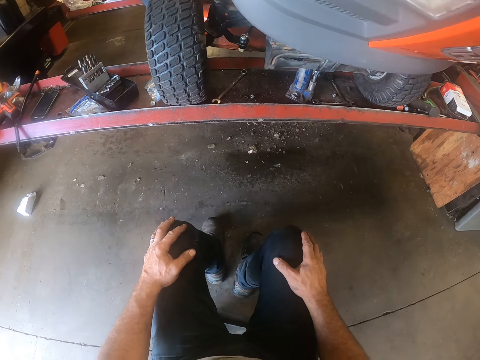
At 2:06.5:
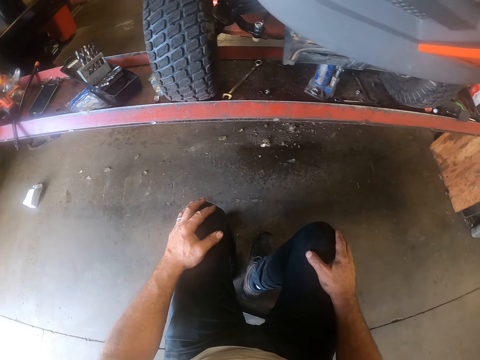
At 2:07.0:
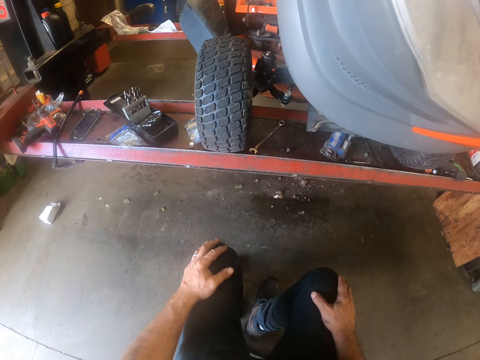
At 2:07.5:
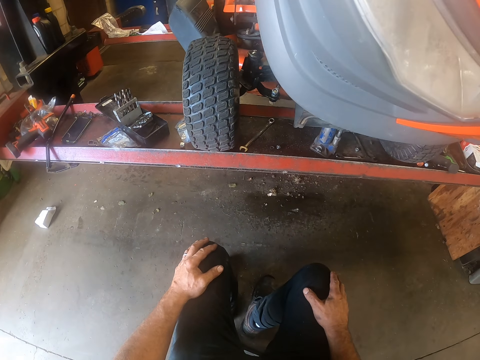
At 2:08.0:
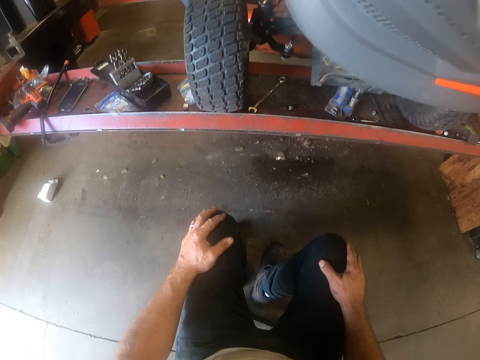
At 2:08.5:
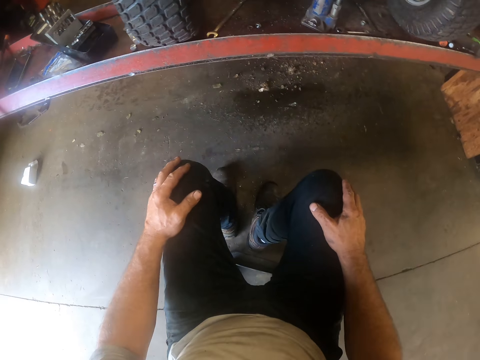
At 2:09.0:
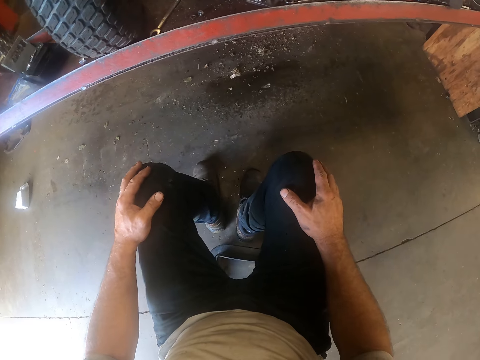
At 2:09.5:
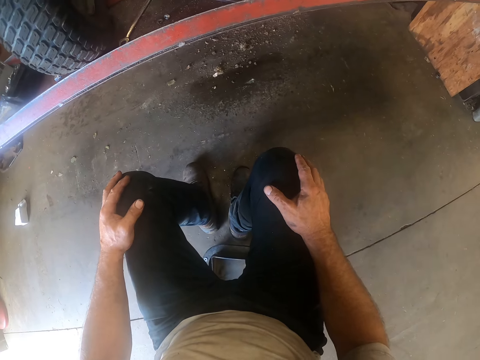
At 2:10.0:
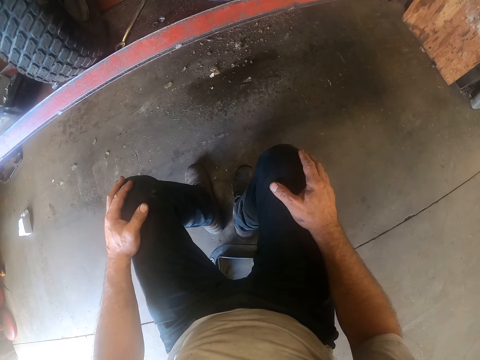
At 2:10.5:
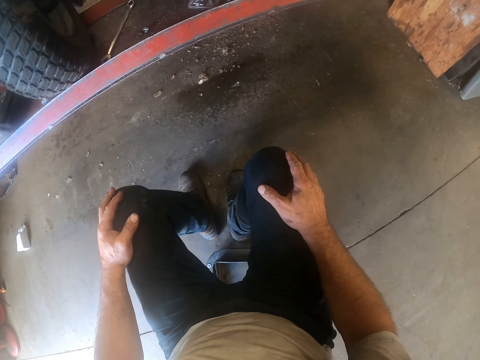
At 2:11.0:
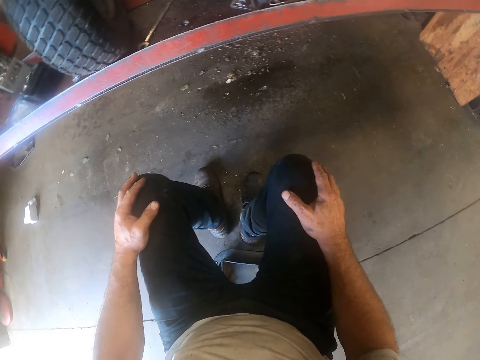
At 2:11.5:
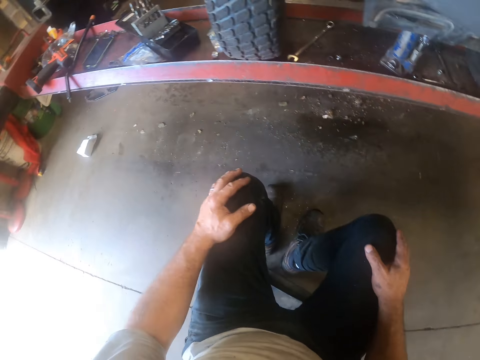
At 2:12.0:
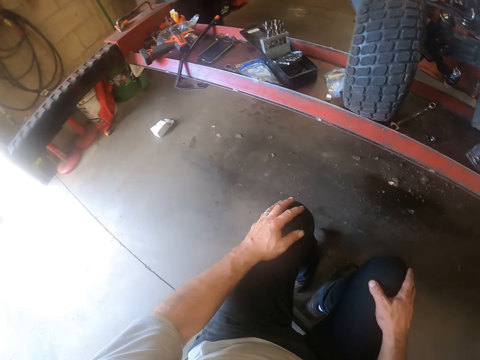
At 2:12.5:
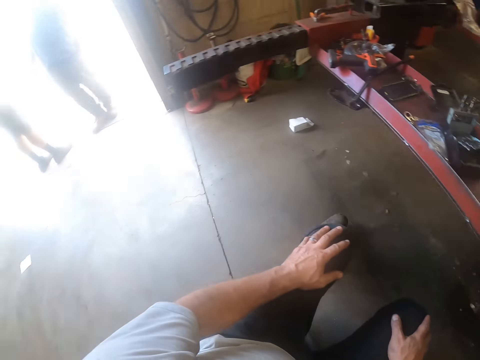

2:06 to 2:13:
The camera wearer stares around.

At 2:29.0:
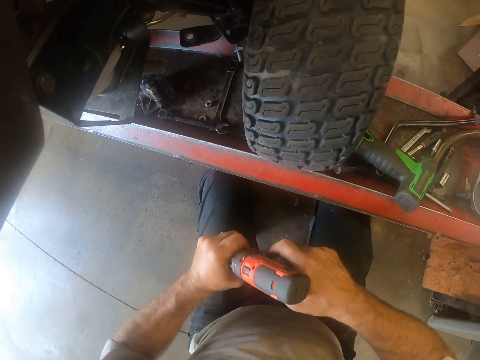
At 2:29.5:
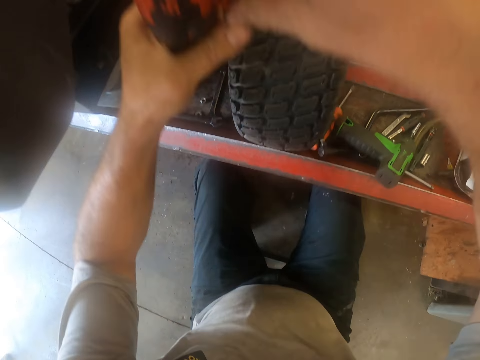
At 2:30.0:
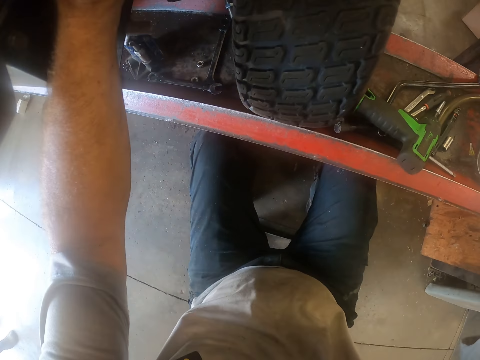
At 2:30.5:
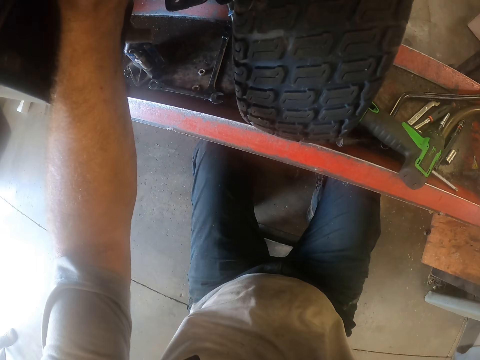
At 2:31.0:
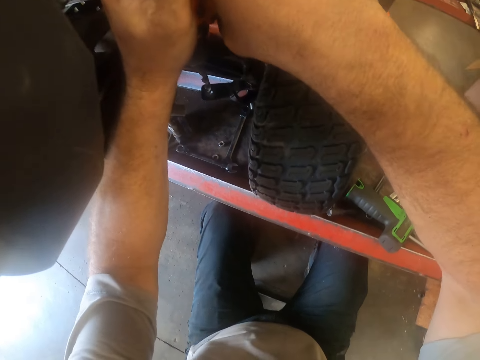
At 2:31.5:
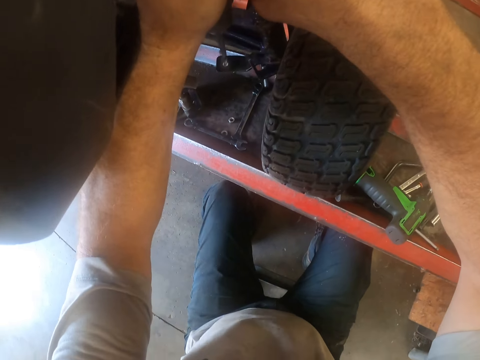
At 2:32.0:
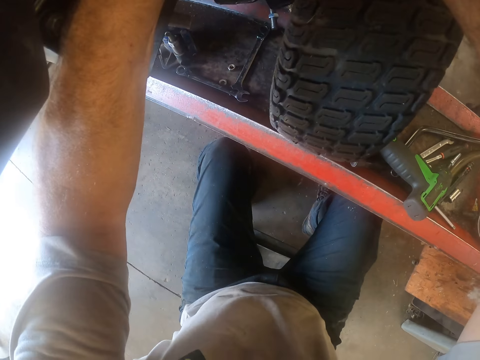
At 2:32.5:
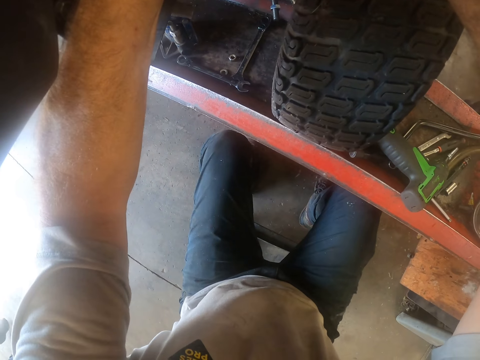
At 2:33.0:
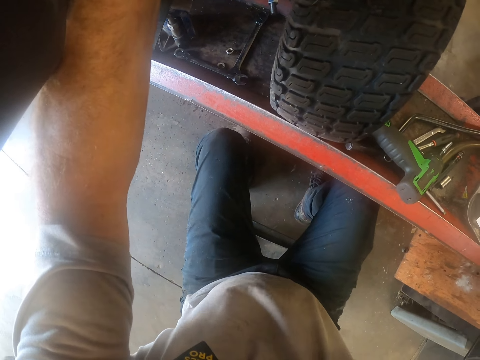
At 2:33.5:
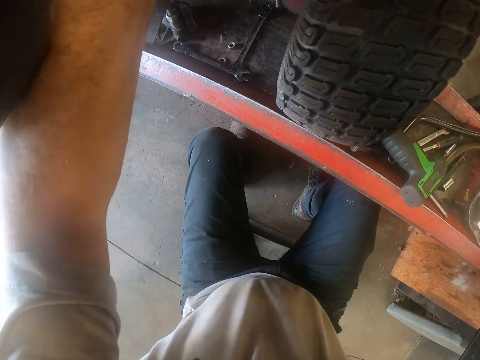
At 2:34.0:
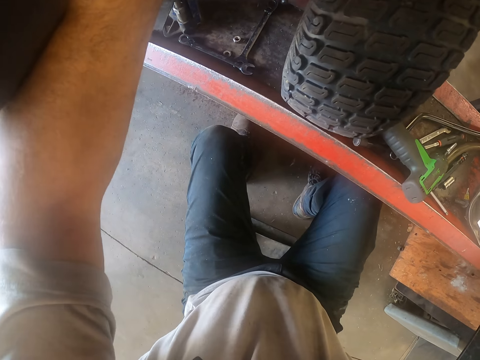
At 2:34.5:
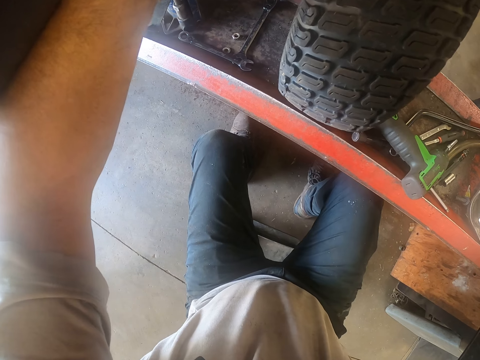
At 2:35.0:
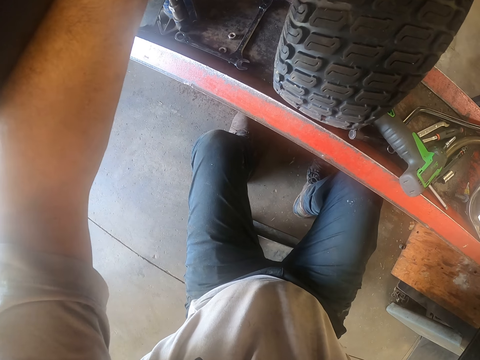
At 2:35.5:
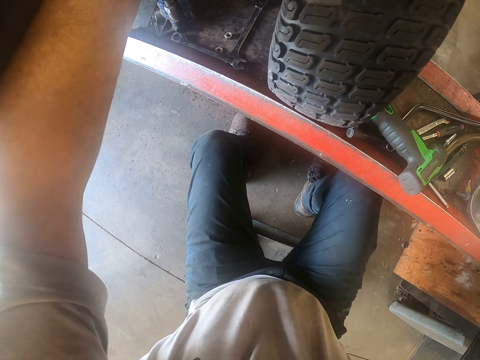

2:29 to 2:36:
The camera wearer places the cordless drill bit on the lawn mower on the lift with both hands. He drills the lawn mower on the lift with the cordless drill machine in his hands. He fixes the lawn mower engine with the drilling machine.

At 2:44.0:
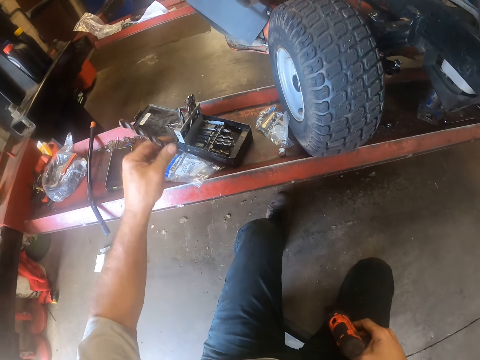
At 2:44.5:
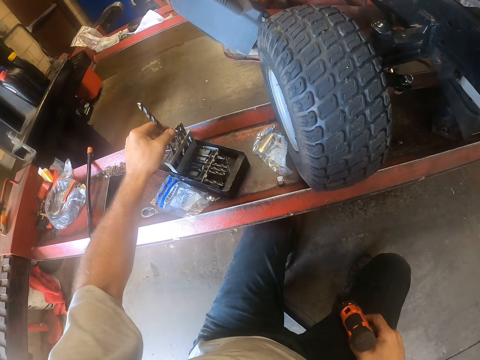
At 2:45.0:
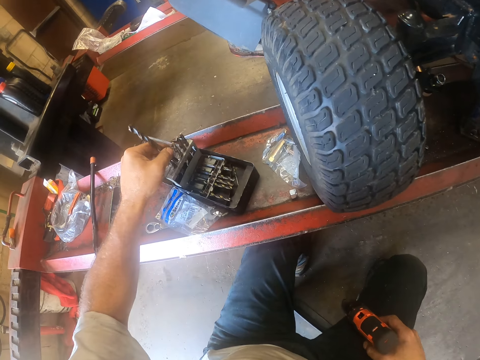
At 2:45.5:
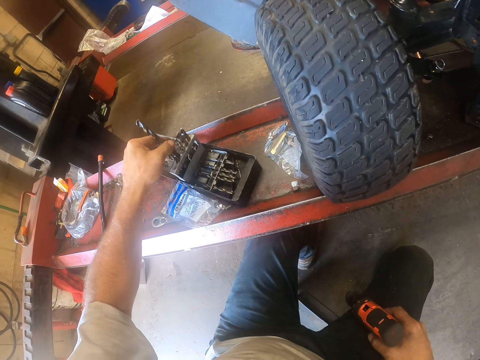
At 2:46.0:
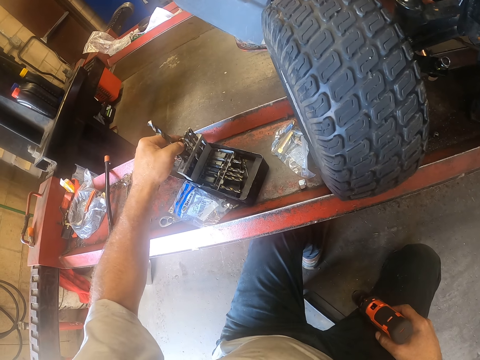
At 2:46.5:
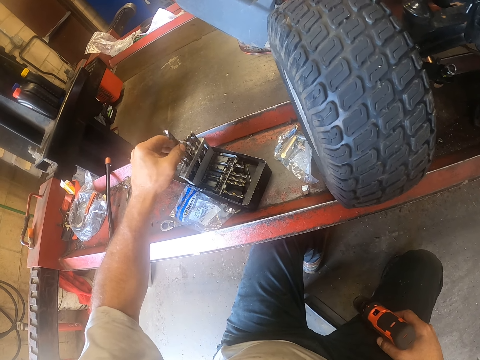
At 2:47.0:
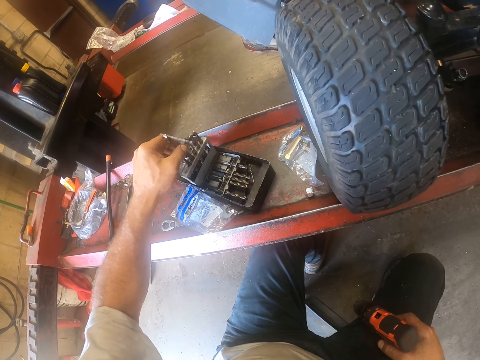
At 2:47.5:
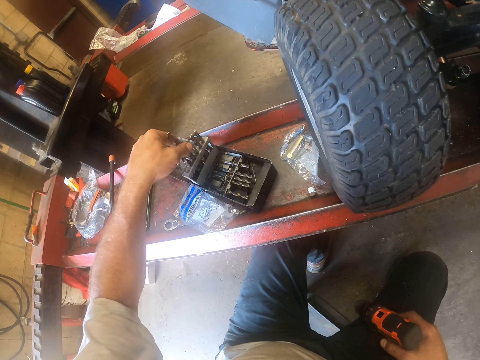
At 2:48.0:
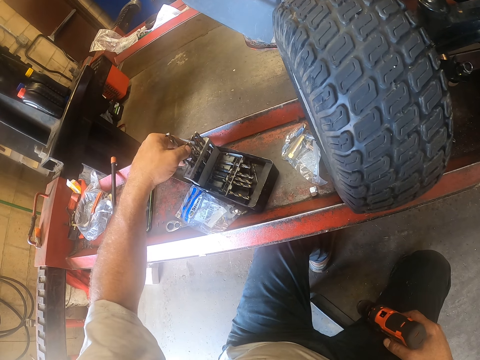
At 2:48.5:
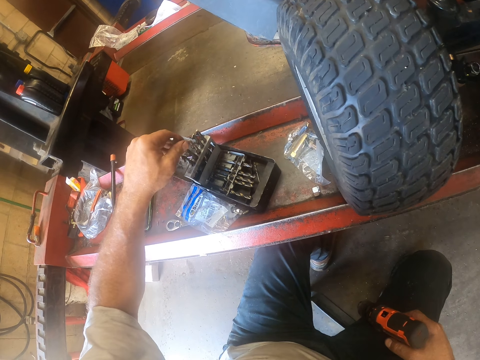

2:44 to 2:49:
The camera wearer takes out the drill in the drilling machine. He drops the drill bit in the case on the lift with his left hand.

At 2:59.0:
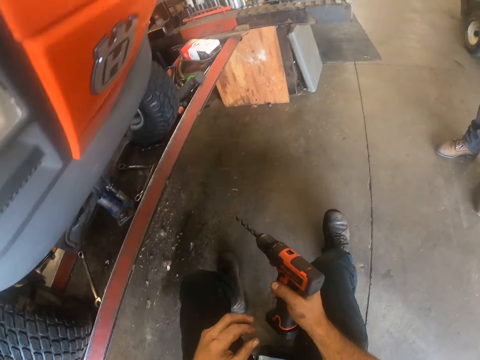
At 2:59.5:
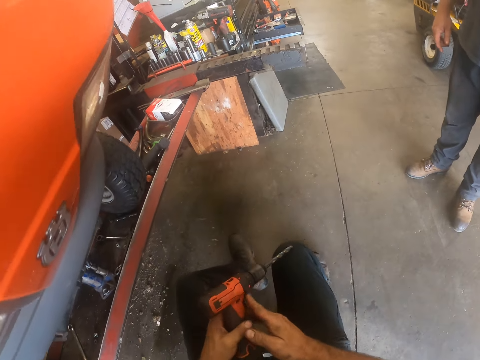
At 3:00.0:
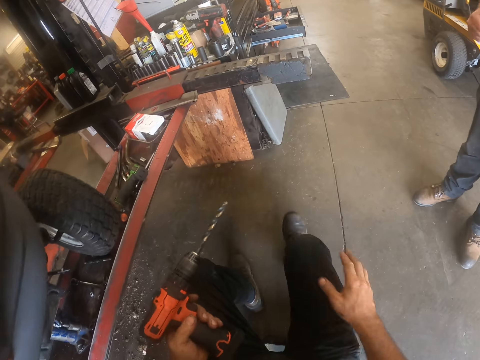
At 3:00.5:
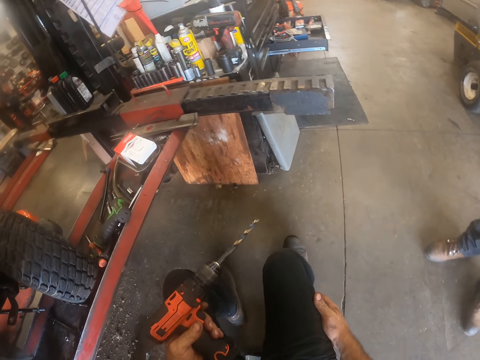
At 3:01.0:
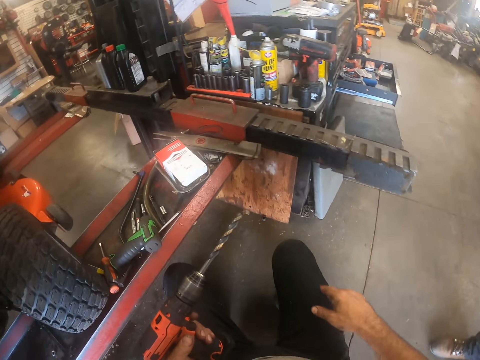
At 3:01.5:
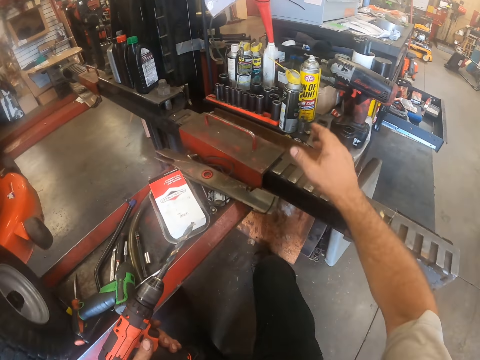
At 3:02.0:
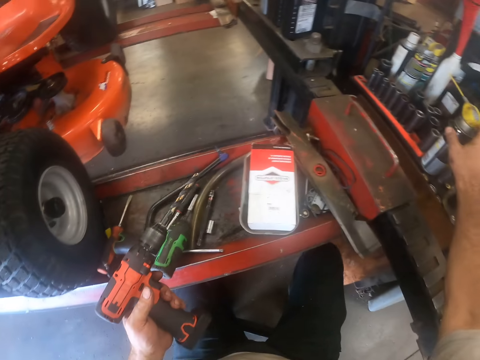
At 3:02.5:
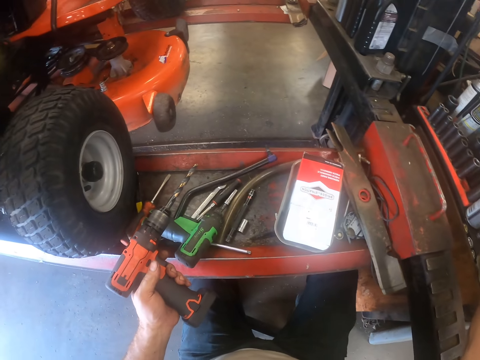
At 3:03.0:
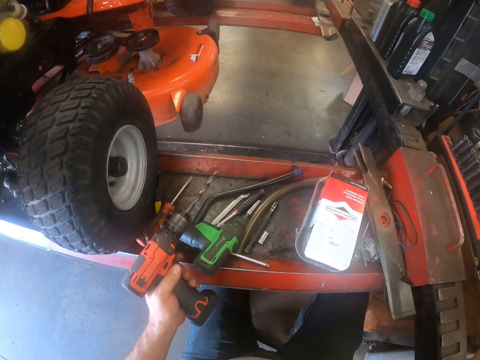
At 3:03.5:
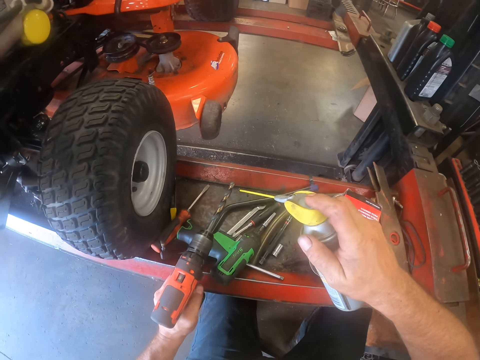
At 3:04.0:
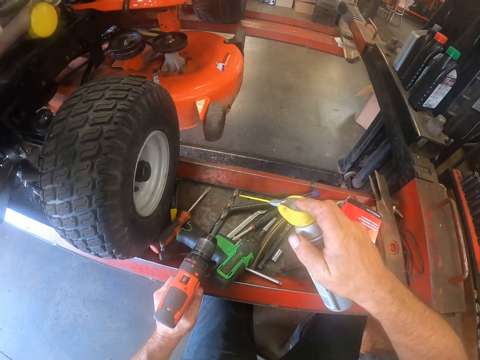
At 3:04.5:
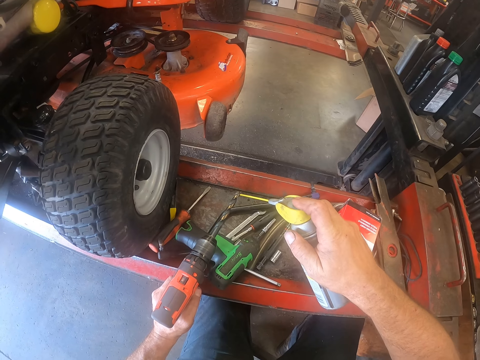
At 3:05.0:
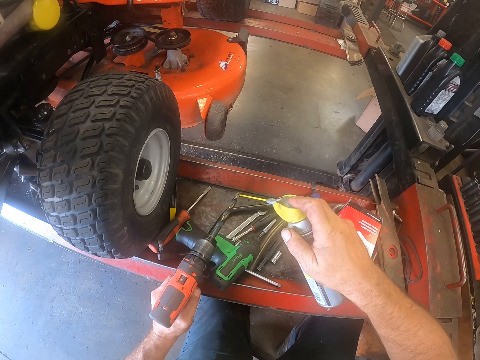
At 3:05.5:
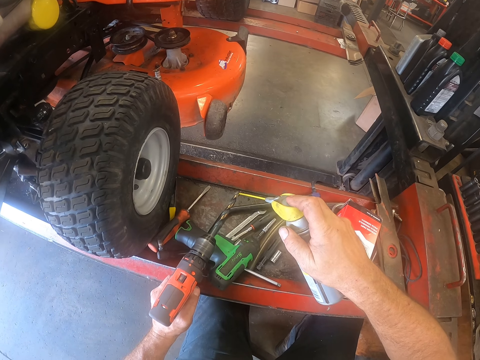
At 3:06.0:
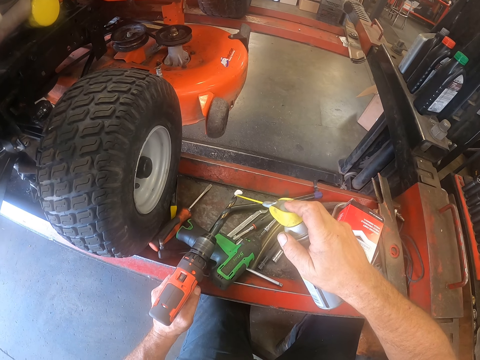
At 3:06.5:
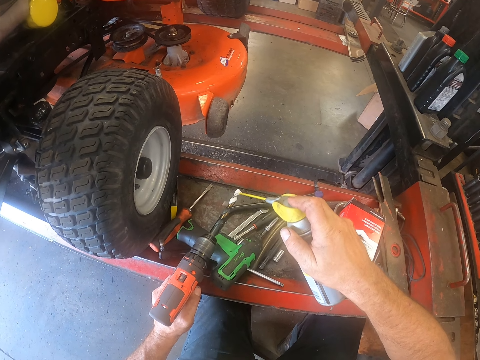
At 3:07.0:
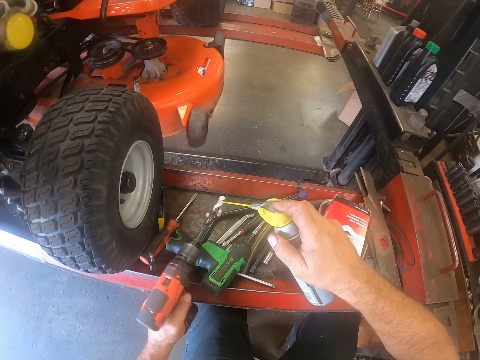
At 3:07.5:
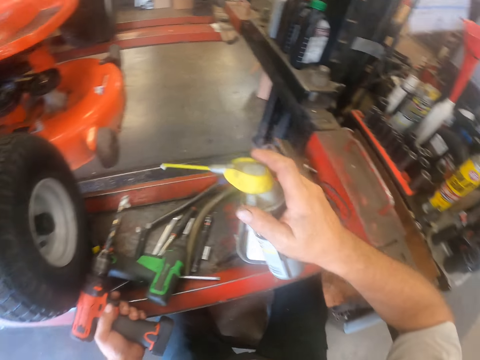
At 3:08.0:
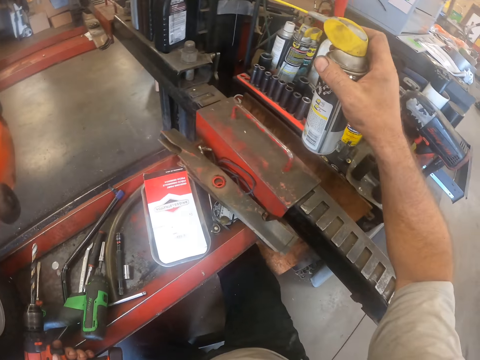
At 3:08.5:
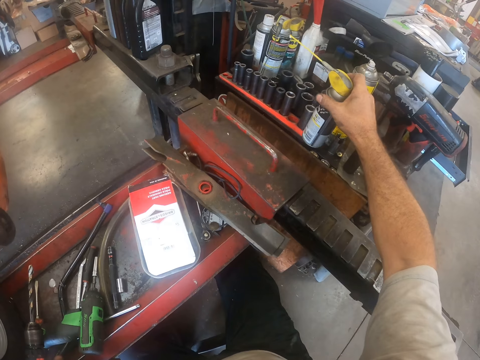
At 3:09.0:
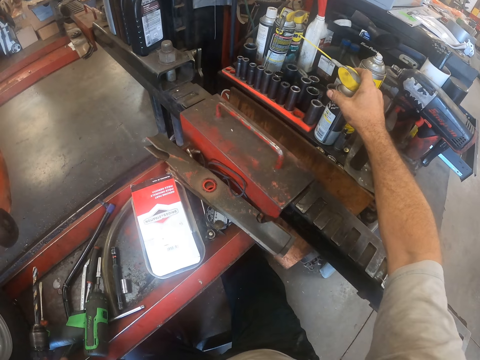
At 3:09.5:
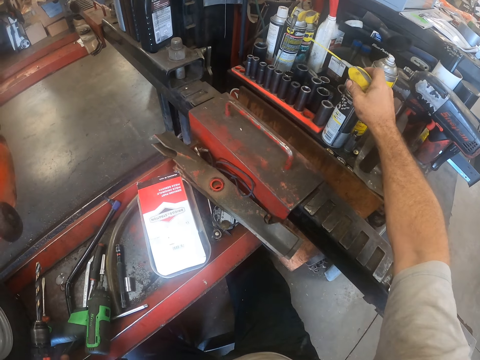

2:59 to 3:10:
The camera wearer moves with the chair. He picks the lubricant spray from the table with equipment with his right hand. He sprays lubricant on the drill bit of the cordless drill machine with the lubricant spray in his right hand. He drops the lubricant spray on the table with equipment with his right hand.
